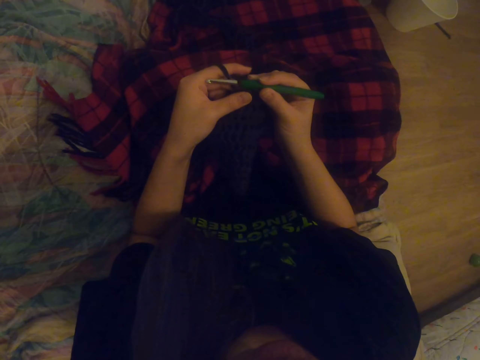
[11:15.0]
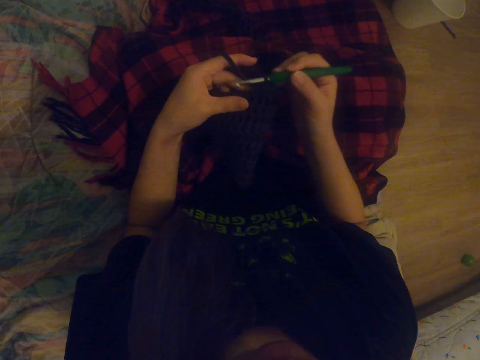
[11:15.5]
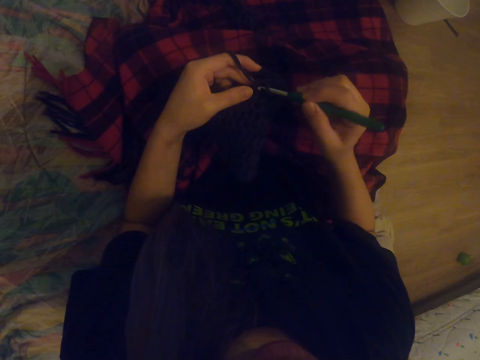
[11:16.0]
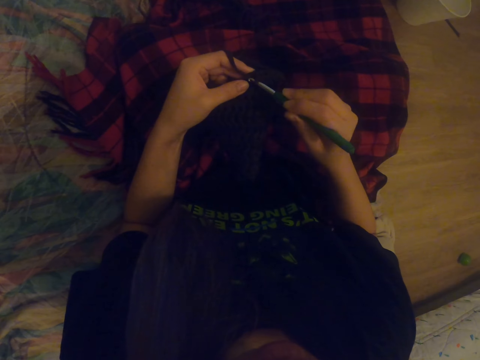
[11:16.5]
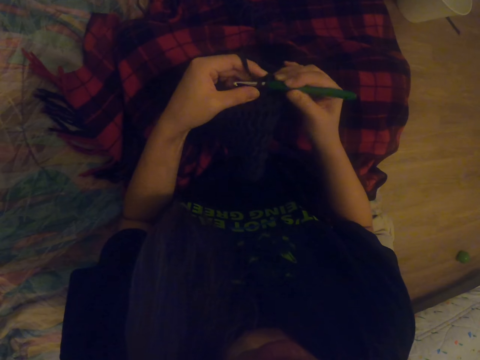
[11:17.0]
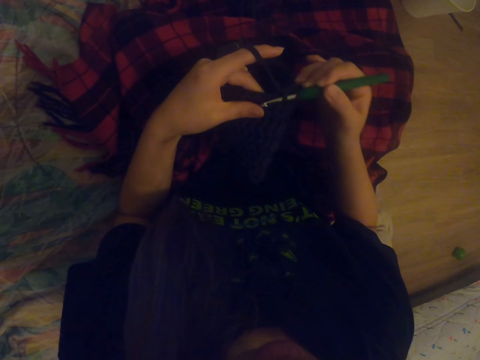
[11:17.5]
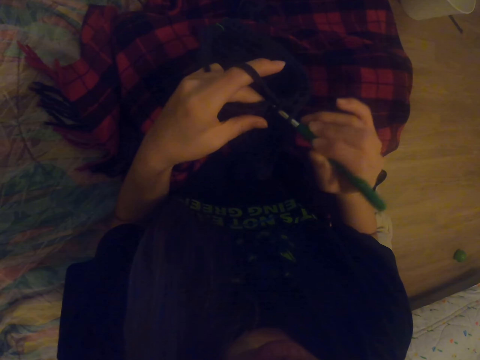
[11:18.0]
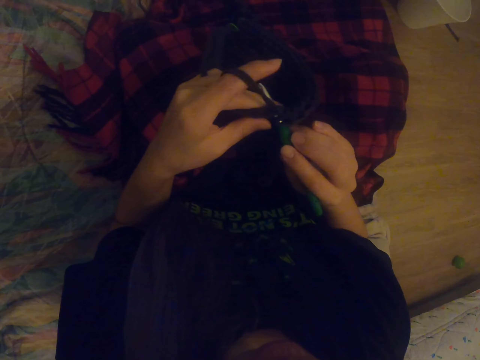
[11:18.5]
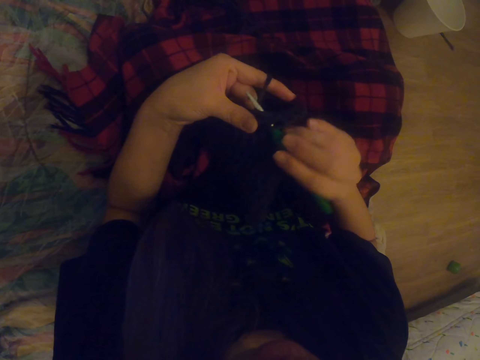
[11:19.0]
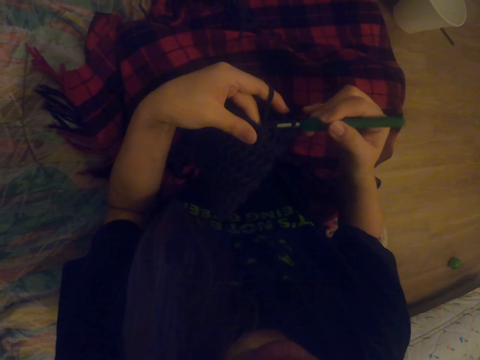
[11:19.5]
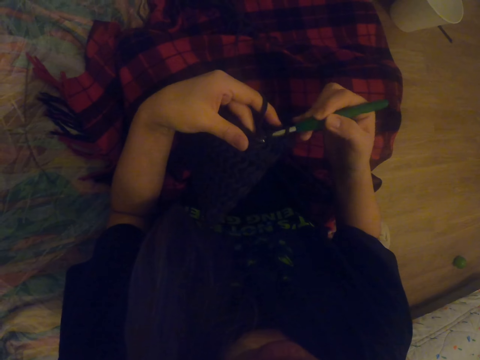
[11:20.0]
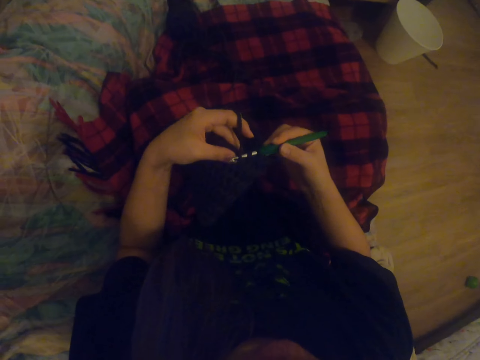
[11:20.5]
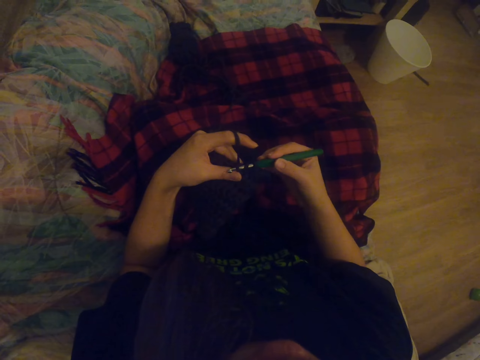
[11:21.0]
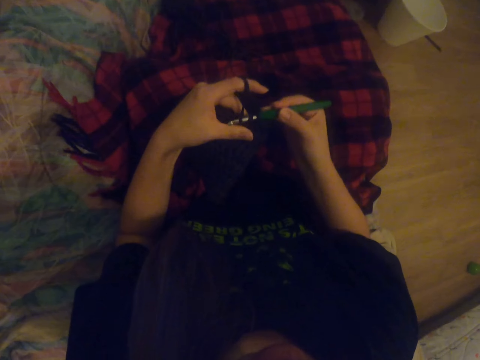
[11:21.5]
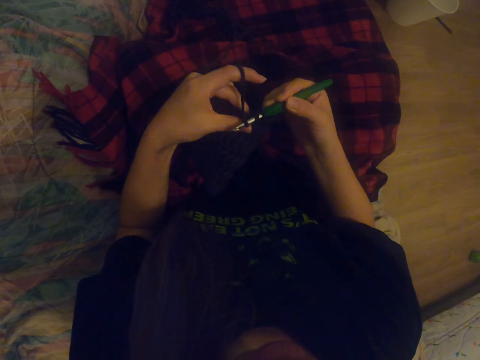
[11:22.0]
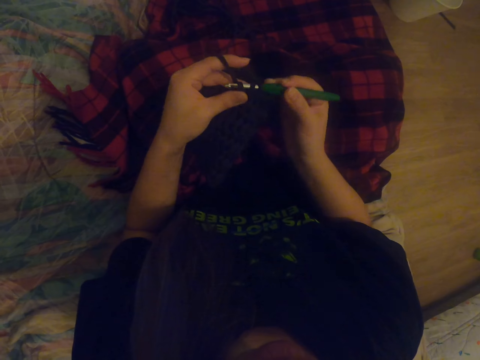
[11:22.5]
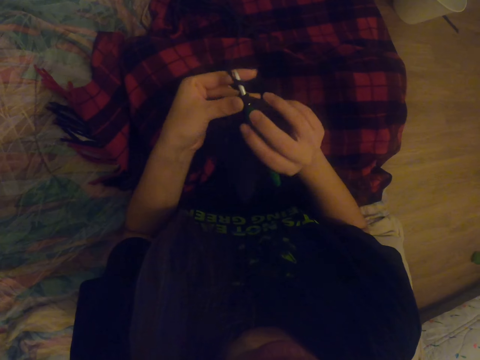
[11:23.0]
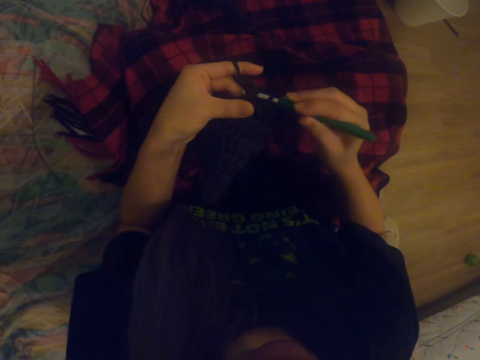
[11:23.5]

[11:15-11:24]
The camera wearer knits the fabric with a crochet hook.

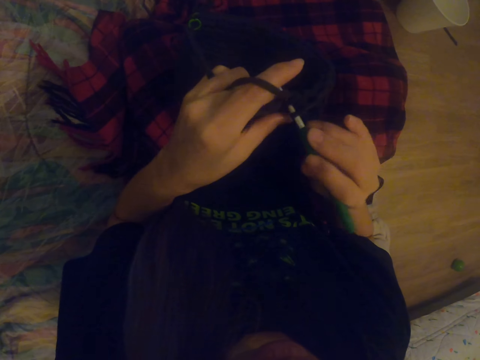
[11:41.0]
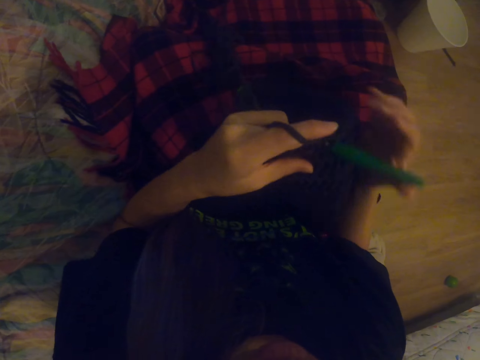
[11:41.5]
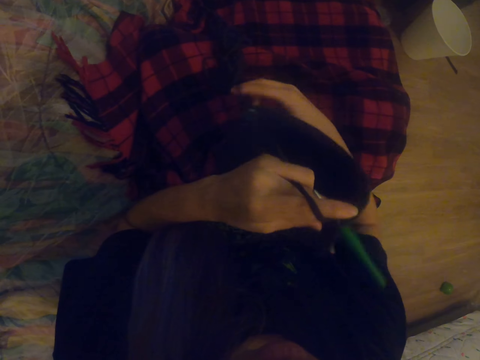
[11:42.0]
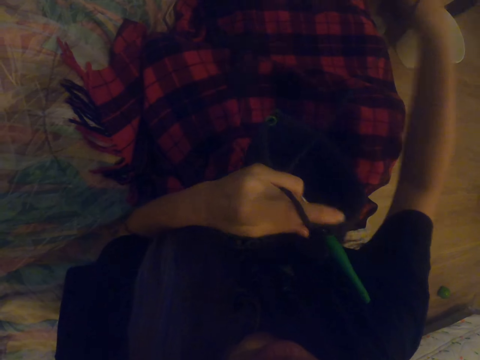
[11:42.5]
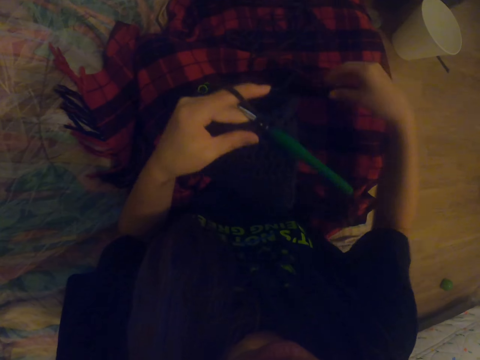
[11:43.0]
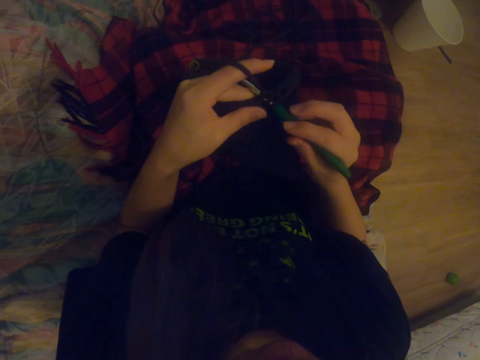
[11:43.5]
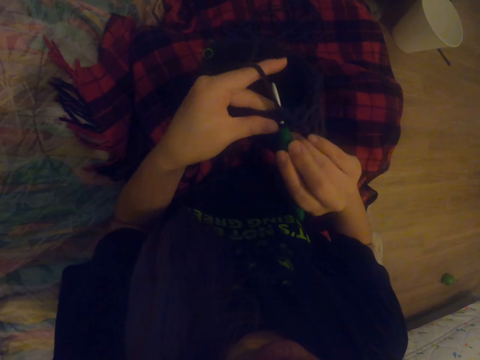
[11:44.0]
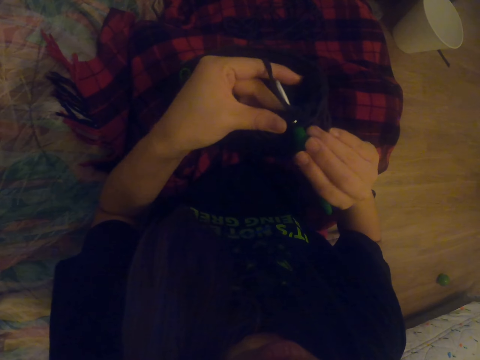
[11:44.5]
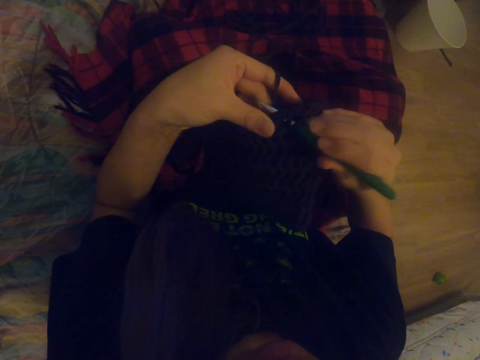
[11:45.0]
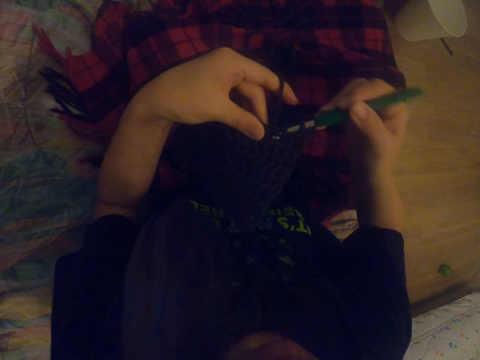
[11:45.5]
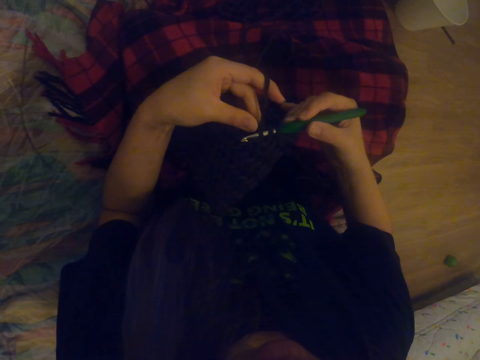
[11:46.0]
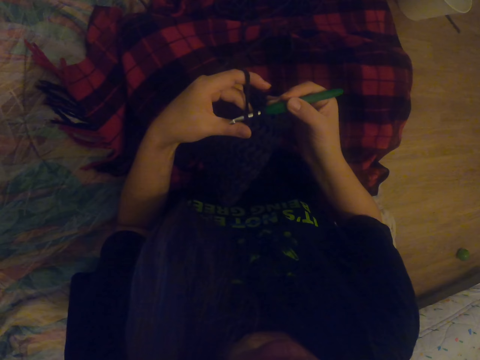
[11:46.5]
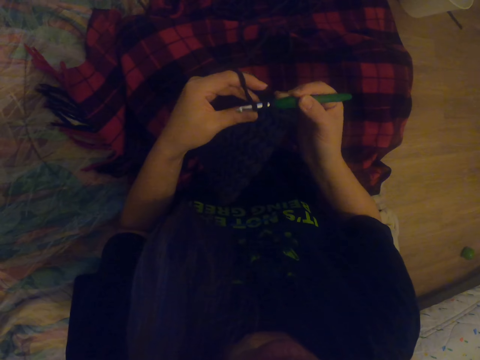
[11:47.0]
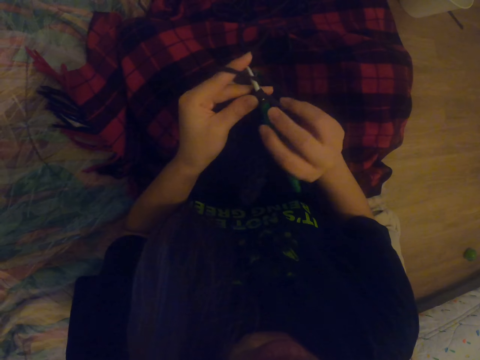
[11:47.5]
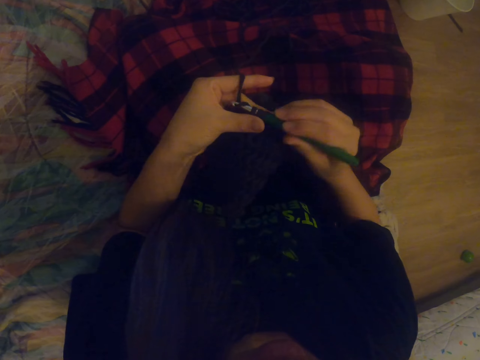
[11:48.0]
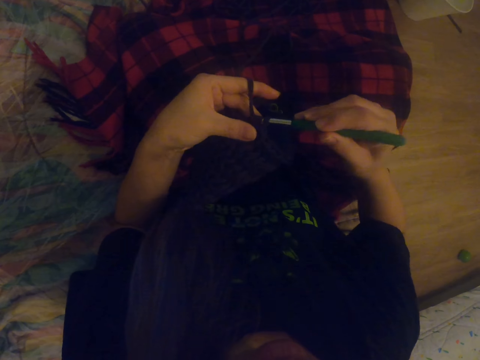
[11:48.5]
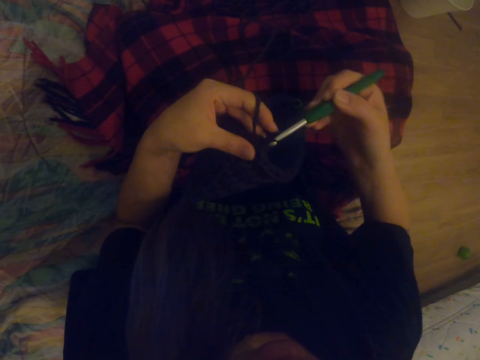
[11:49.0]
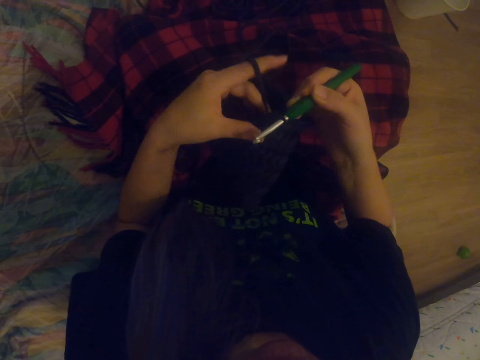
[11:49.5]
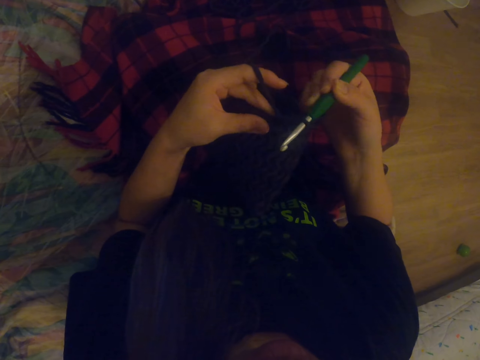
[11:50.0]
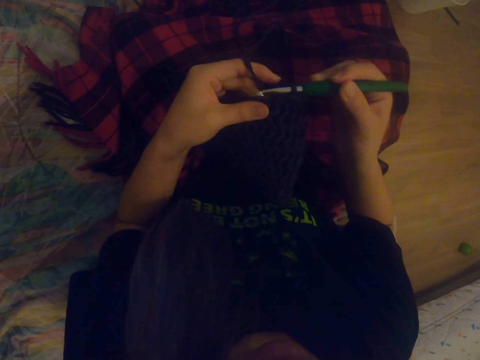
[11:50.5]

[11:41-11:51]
The camera wearer pulls the thread. They sew the bag.

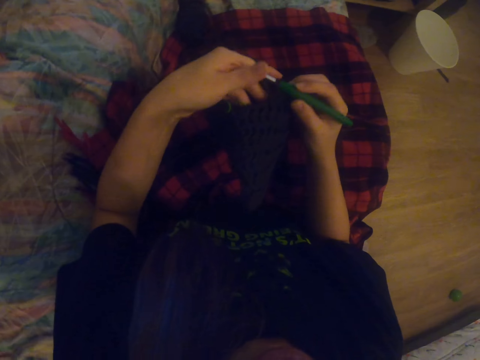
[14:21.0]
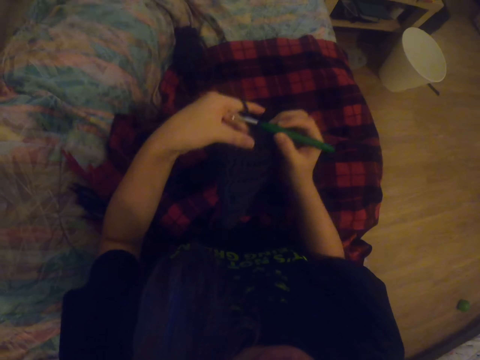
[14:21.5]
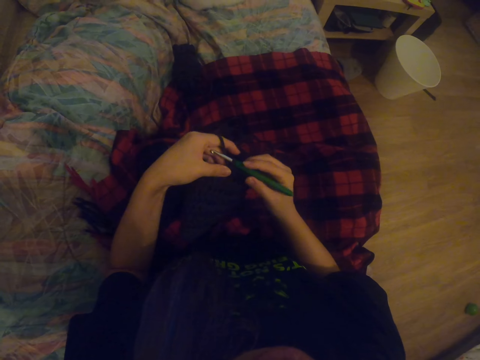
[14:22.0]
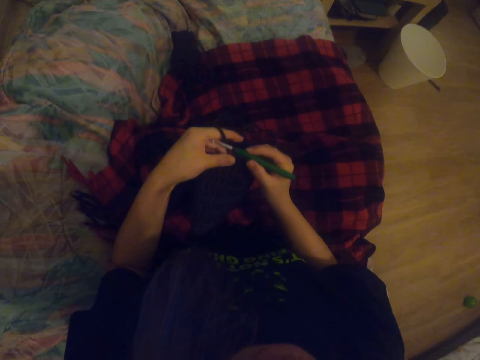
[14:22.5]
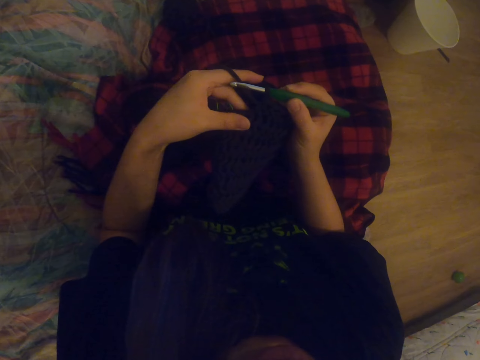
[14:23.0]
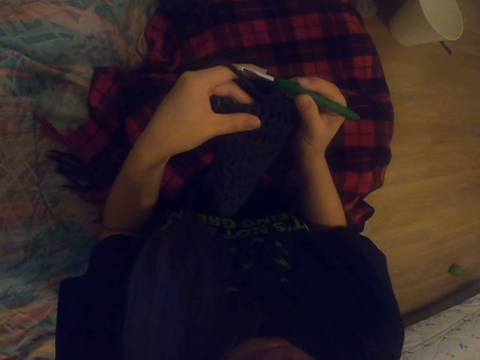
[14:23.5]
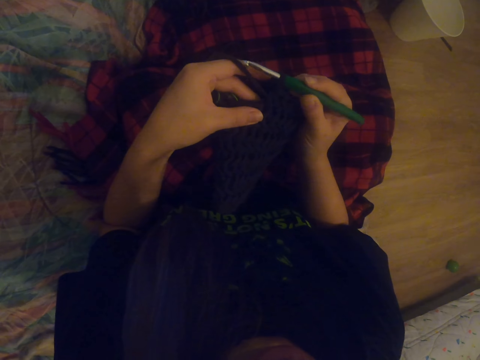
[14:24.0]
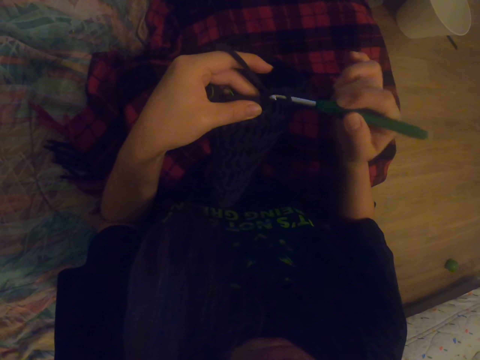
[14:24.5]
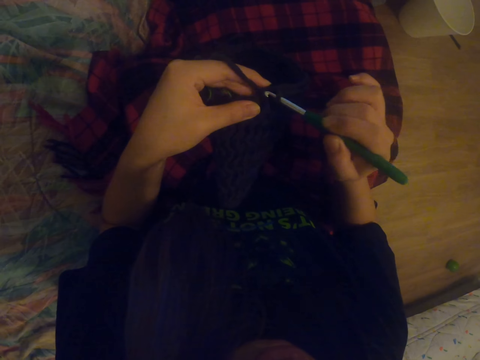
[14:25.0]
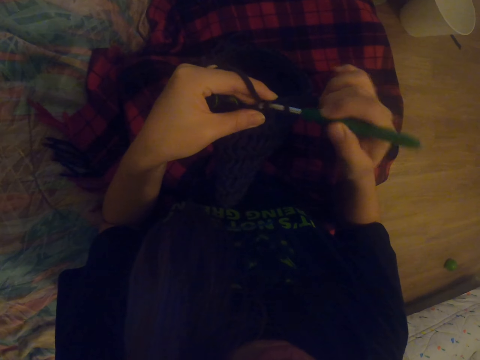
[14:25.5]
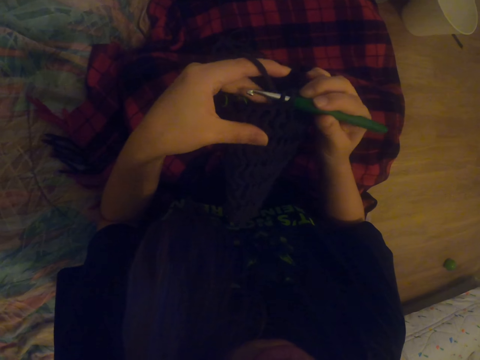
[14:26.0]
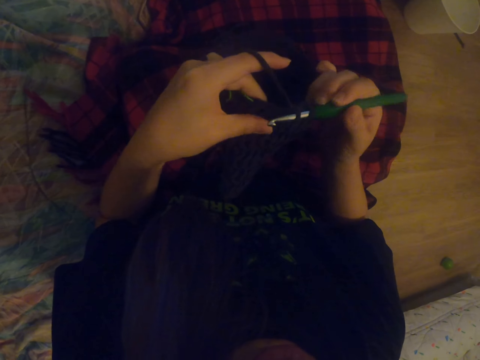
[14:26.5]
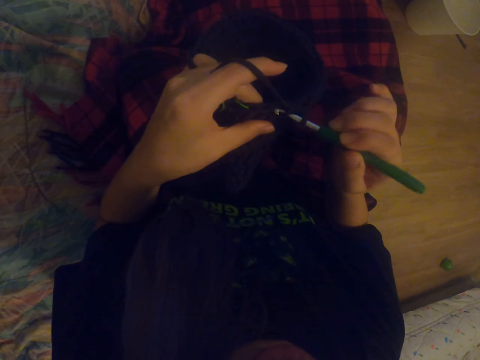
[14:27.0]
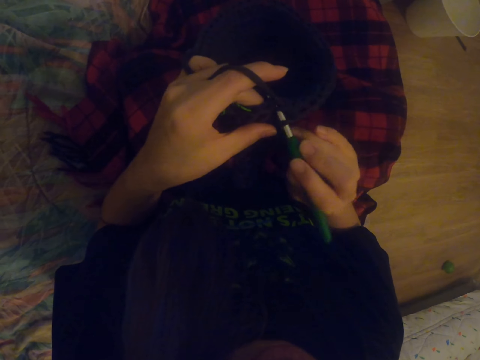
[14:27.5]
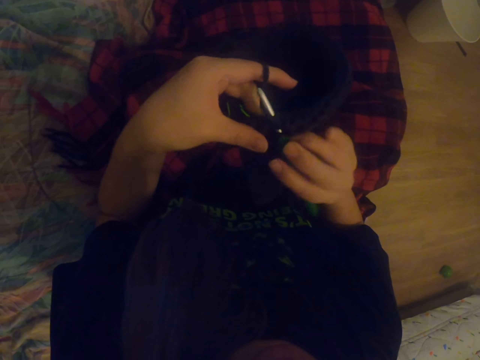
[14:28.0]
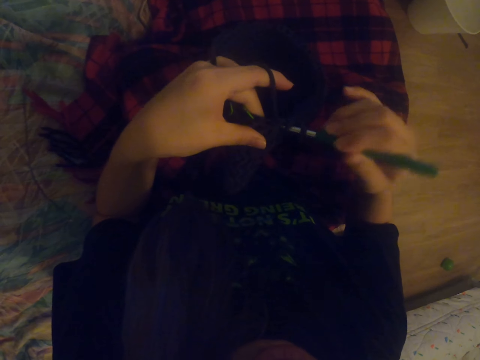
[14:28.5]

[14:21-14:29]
The camera wearer checks the bag. They stare at the fabric. They sew the bag. They knit the fabric with a crochet hook.
